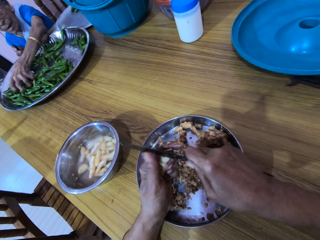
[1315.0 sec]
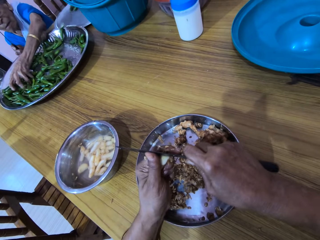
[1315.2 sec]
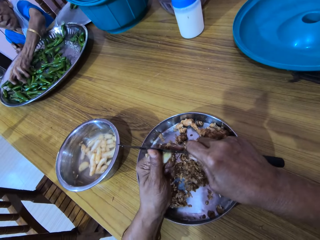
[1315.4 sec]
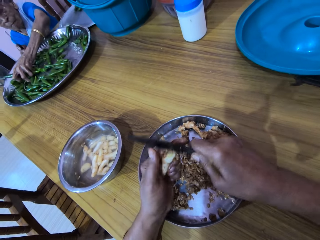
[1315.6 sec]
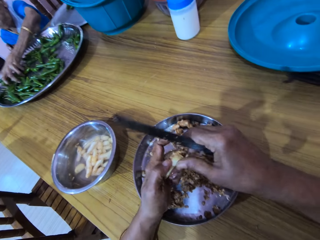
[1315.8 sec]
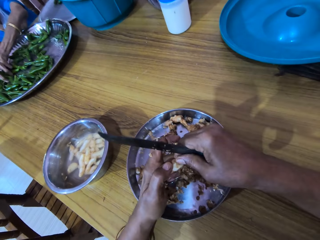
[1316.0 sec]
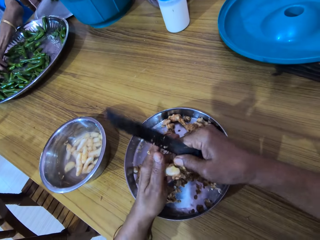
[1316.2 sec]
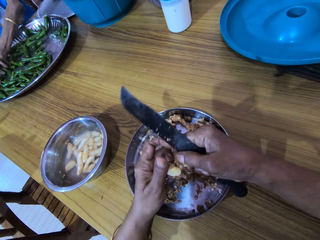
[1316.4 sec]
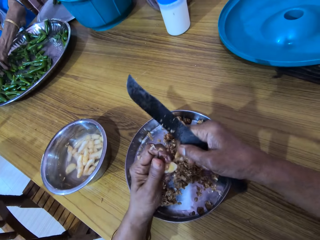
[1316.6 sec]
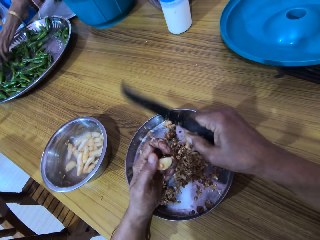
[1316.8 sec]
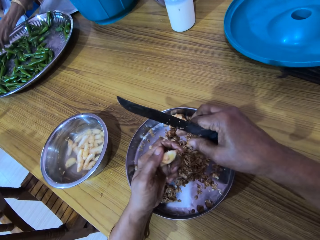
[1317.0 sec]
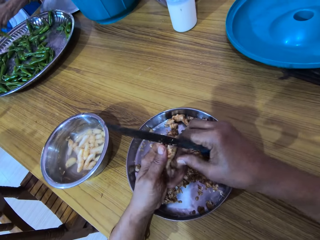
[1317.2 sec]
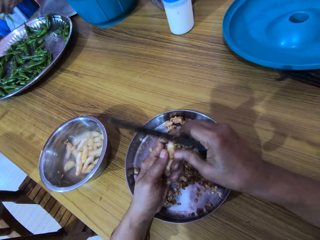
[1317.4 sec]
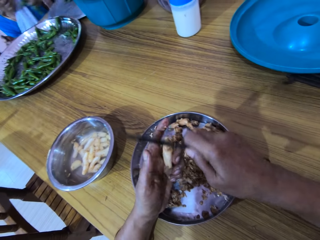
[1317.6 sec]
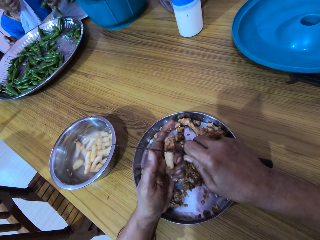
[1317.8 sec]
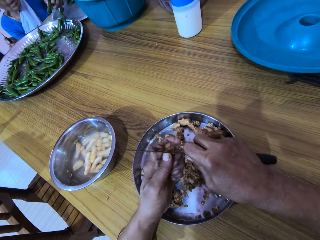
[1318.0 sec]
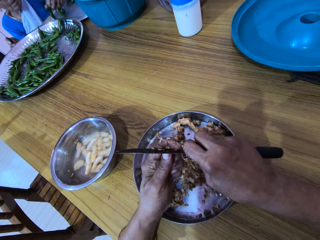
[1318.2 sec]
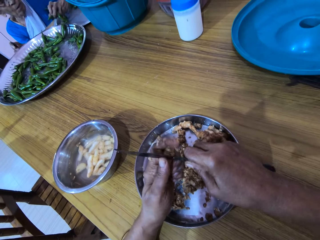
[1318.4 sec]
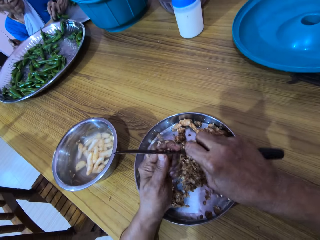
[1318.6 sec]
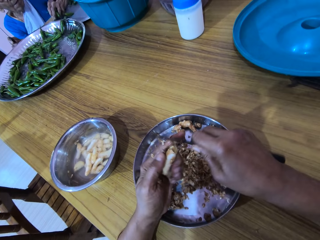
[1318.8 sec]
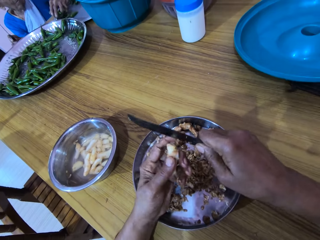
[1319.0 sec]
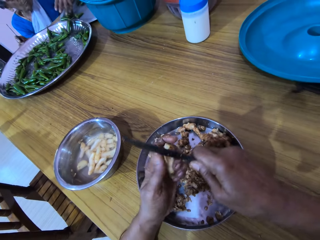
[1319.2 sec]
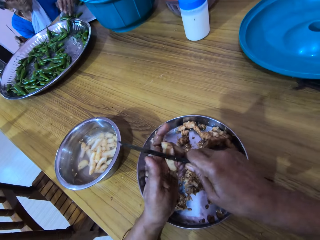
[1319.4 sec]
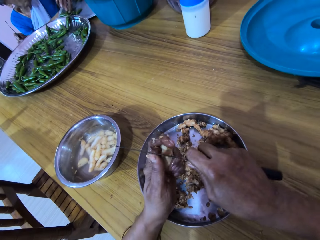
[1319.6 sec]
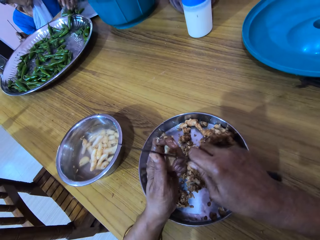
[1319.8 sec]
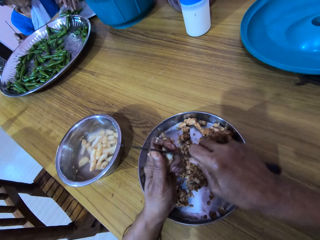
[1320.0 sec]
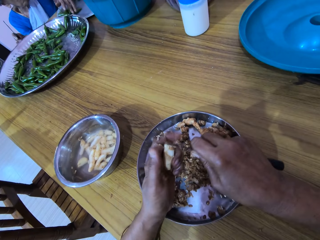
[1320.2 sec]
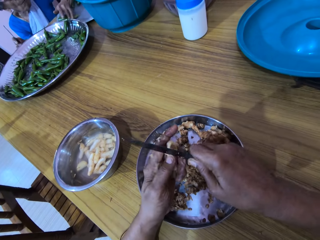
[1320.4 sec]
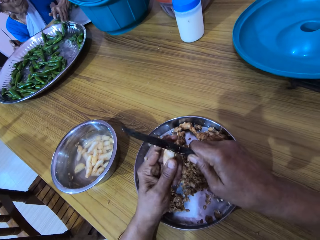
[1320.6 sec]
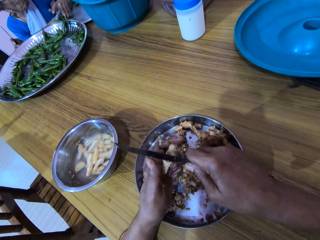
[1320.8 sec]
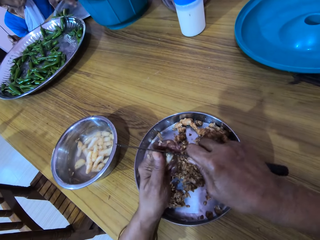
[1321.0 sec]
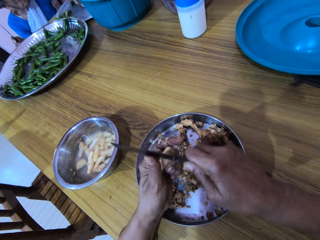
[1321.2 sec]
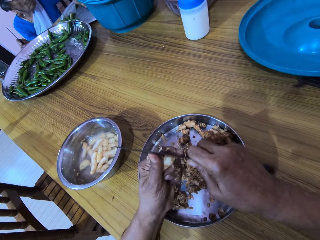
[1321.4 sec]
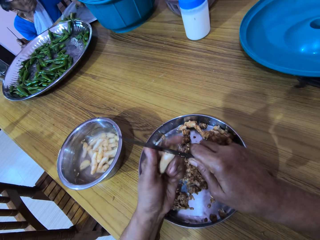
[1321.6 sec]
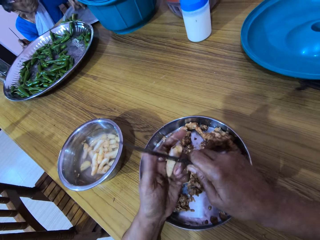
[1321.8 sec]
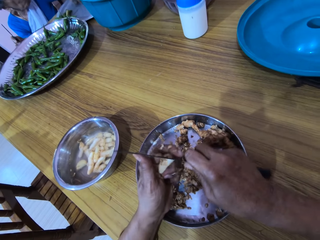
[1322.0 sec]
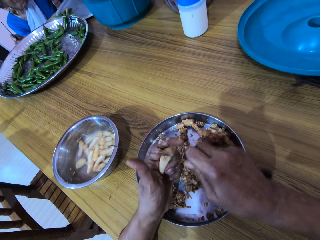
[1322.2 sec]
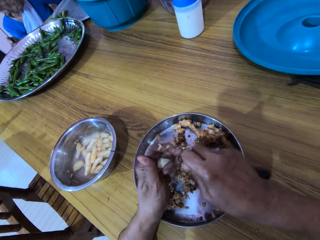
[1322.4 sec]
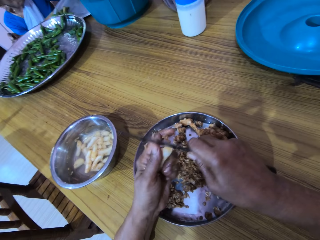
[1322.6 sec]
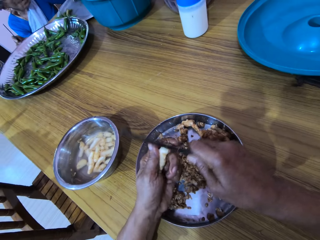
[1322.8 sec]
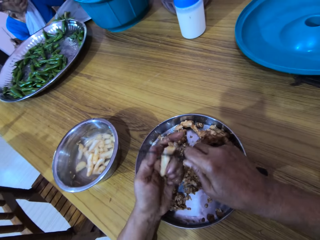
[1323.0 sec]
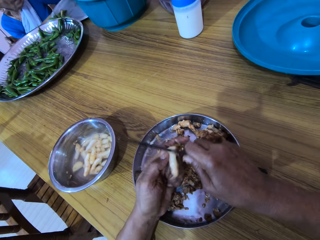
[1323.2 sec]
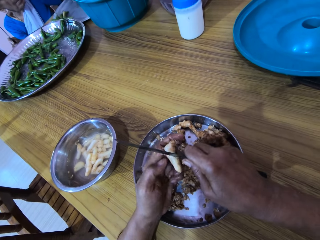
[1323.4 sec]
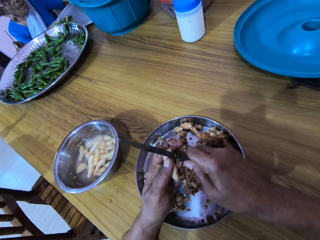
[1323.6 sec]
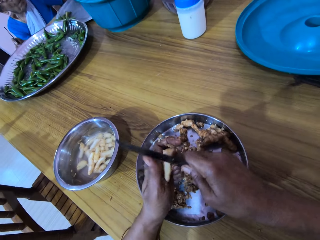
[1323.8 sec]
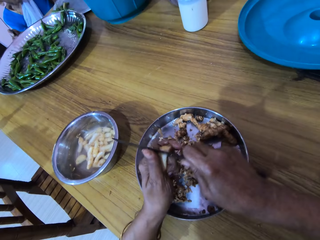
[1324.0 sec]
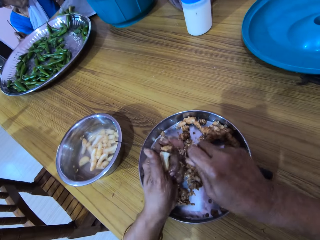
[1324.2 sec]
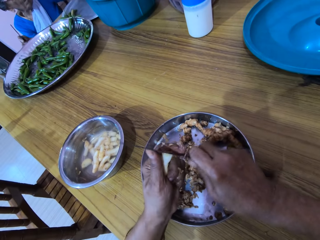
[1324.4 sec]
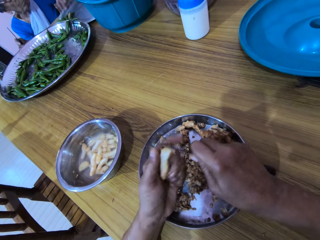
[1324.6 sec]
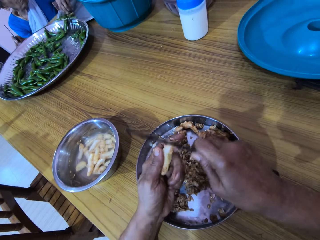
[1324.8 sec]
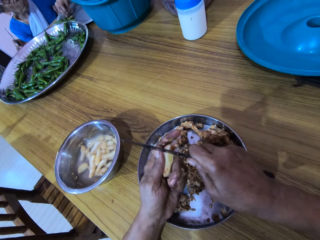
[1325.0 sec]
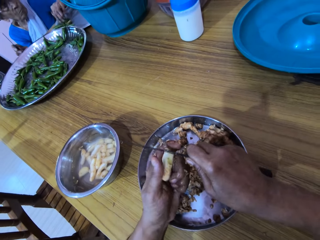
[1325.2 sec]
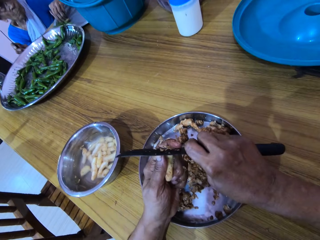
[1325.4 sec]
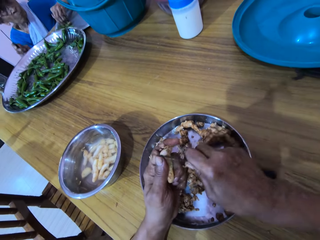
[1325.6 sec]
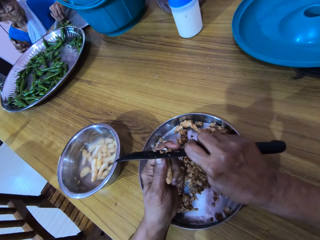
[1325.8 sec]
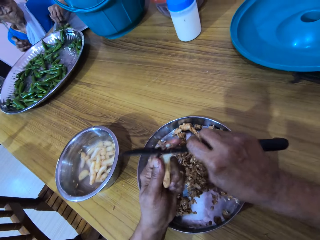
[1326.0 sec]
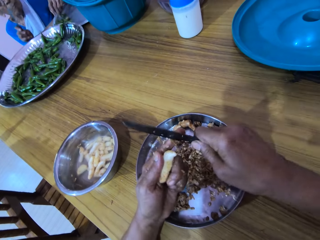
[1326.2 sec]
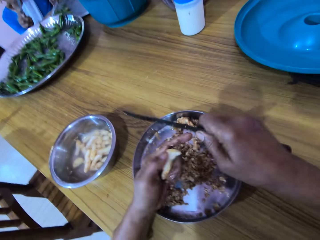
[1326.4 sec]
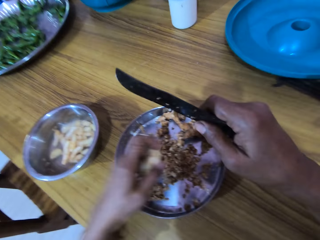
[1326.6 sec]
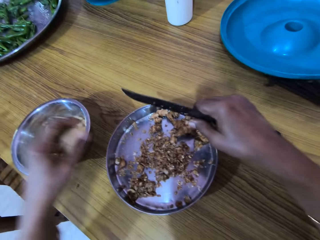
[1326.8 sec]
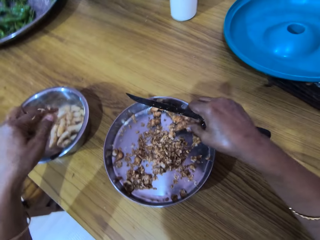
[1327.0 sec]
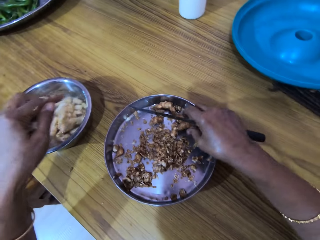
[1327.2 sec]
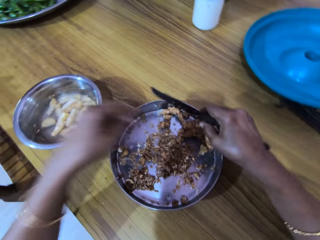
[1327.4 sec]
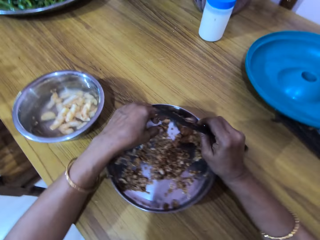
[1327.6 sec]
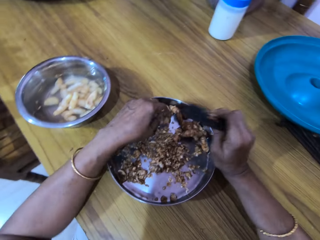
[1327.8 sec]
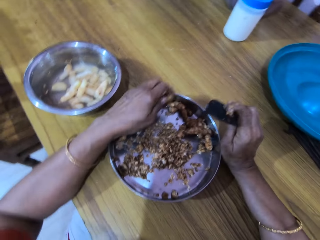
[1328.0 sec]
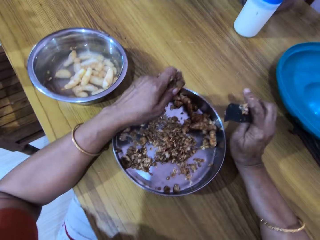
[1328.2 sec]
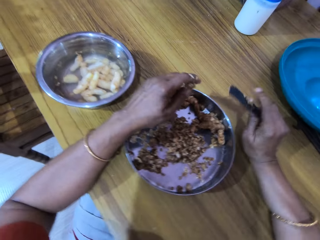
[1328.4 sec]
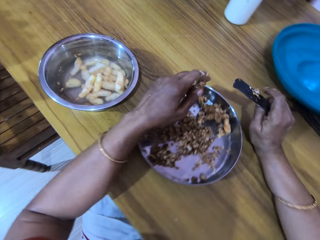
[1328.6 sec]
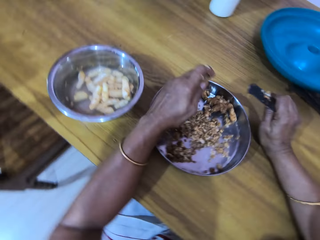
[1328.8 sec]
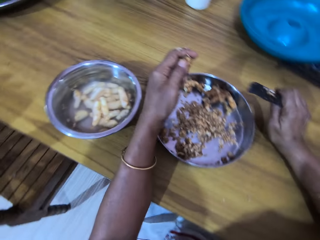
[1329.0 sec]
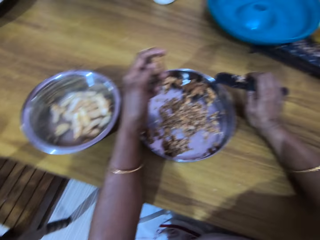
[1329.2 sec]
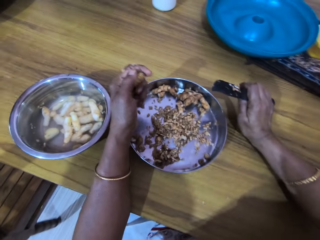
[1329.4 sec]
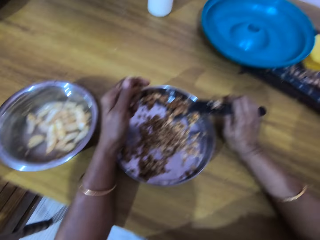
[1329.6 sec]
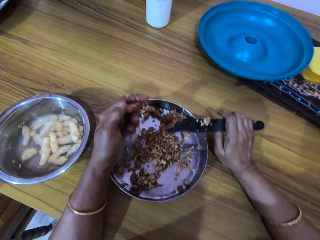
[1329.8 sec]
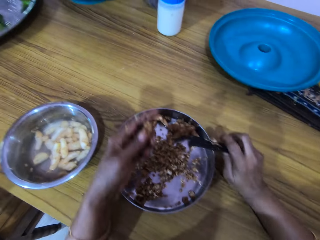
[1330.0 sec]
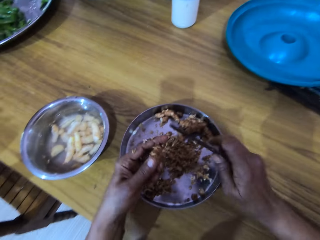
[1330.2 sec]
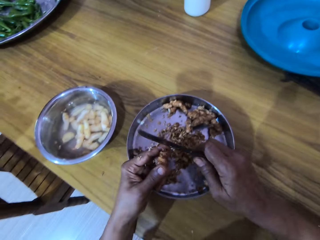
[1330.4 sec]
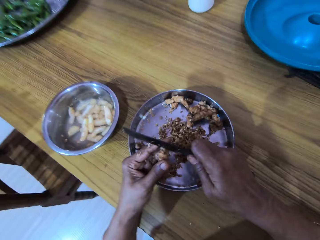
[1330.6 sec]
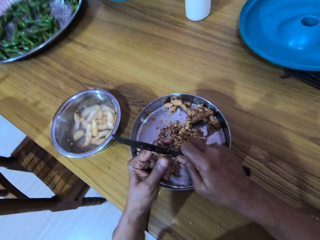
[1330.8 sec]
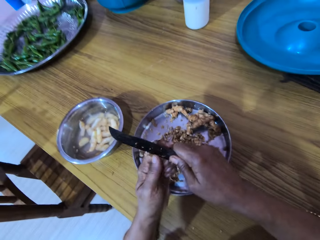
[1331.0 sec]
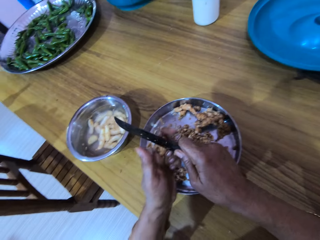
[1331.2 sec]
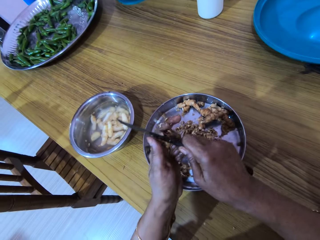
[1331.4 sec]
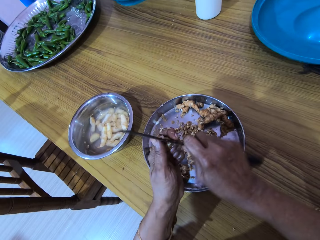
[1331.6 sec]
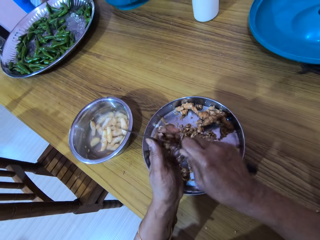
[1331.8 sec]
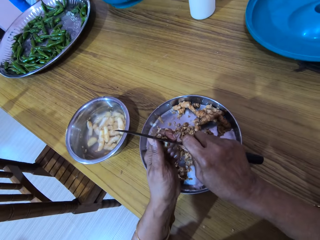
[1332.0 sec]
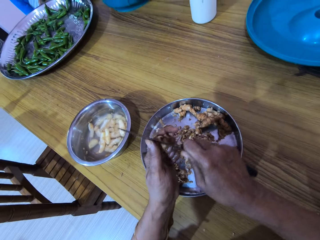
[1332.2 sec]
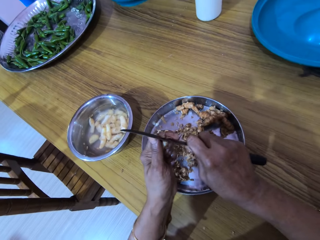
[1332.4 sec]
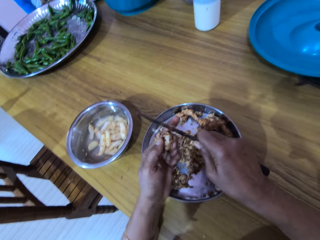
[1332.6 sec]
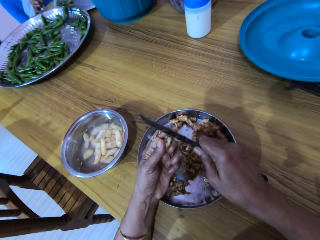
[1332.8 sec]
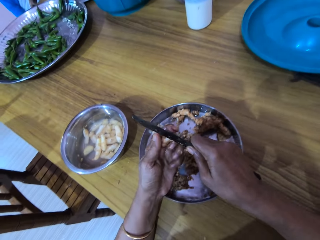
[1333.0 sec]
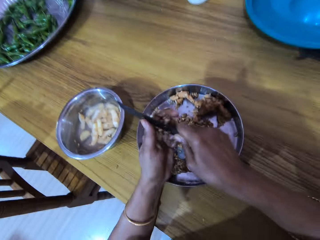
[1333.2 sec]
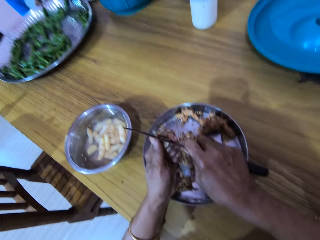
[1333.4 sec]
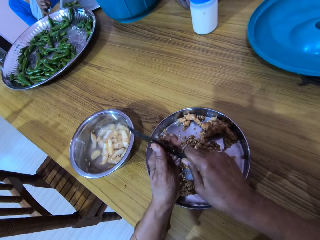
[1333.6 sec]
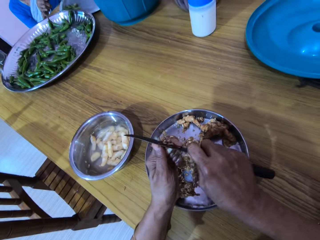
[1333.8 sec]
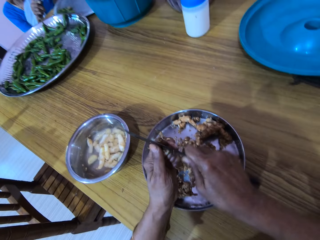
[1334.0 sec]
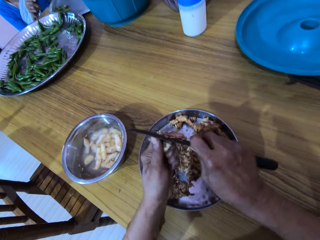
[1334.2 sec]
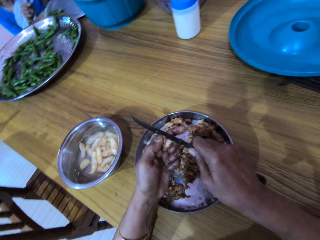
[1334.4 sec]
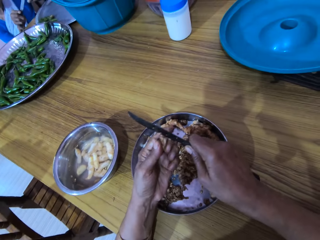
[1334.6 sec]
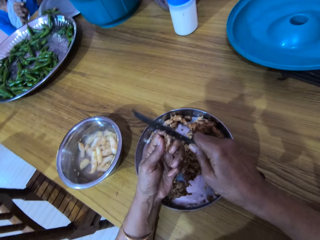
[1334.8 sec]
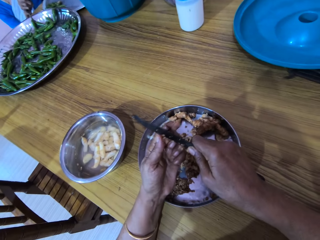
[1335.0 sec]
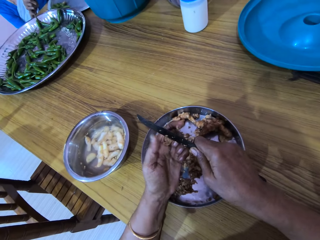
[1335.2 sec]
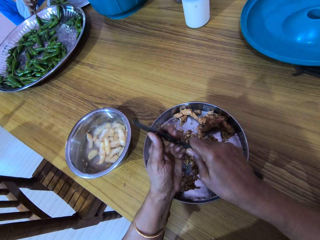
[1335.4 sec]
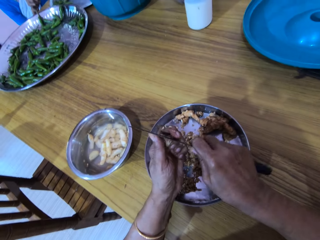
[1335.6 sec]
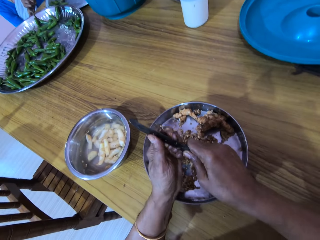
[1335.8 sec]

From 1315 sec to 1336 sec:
The woman drops the bundle of green pepper in her left hand on the tray. The woman shifts the green peppers on the tray with her left hand. The woman picks a green pepper from the tray with her left hand. The camera wearer interacts with the woman. She drops the ginger bulb in her left hand in the bowl of water on the table. She picks a ginger bulb from the tray with her left hand. She peels the ginger bulb in her left hand with the knife in her right hand.
